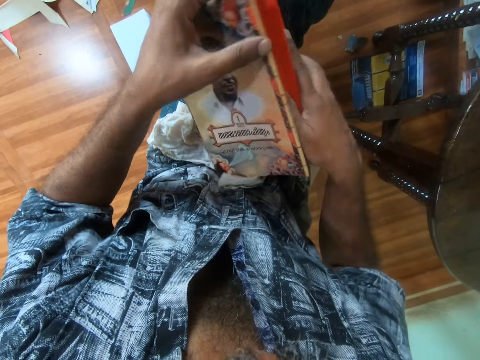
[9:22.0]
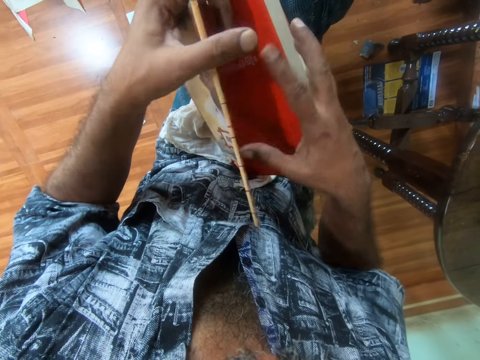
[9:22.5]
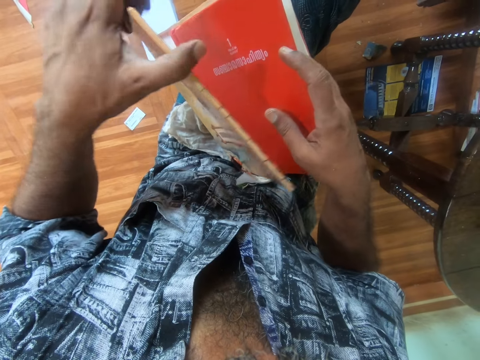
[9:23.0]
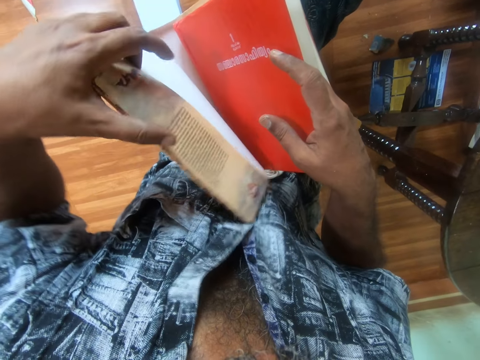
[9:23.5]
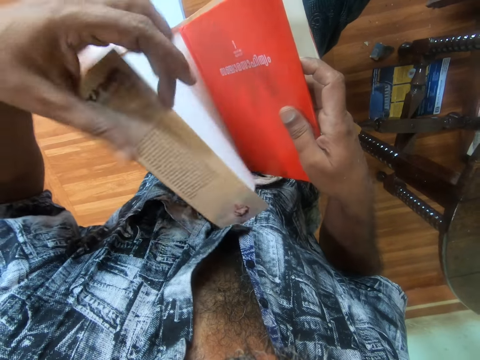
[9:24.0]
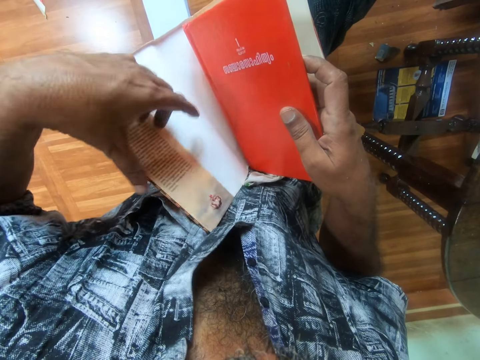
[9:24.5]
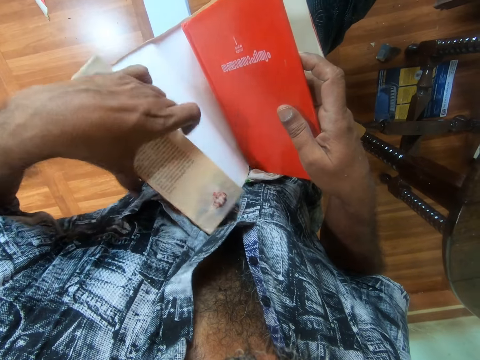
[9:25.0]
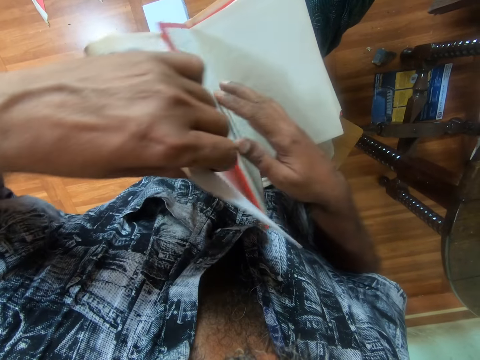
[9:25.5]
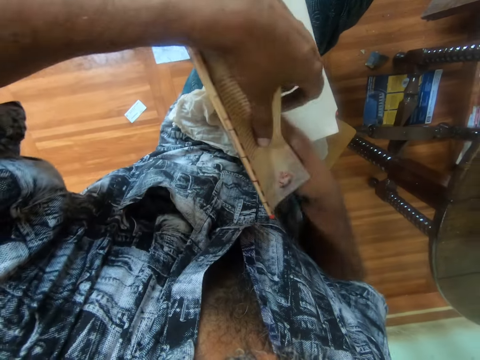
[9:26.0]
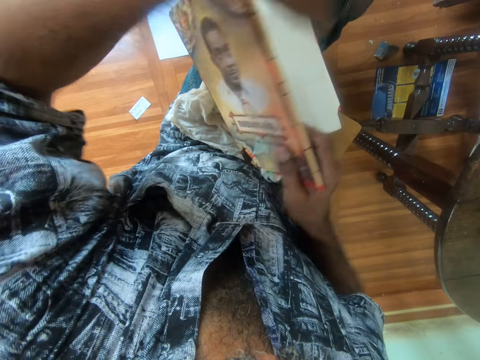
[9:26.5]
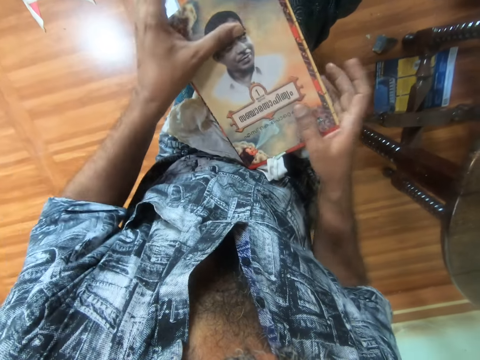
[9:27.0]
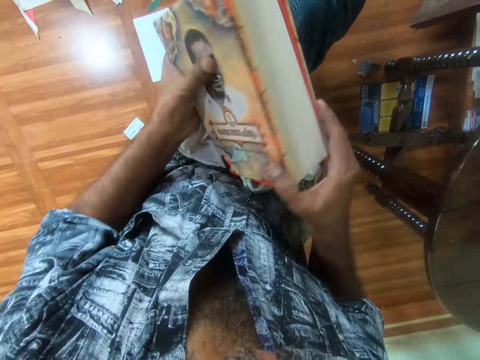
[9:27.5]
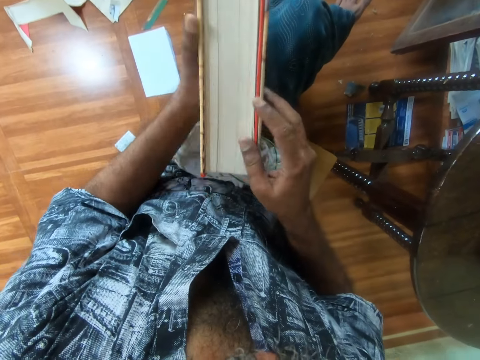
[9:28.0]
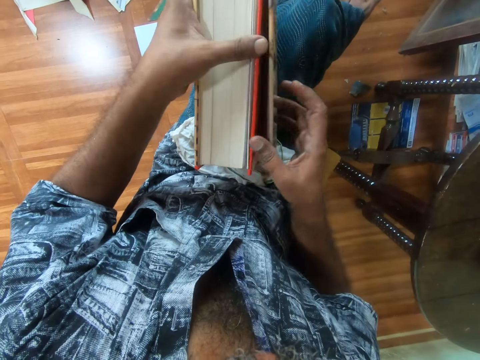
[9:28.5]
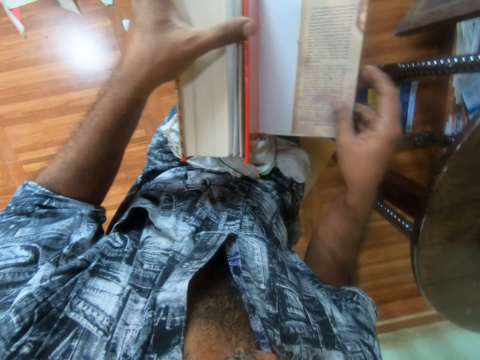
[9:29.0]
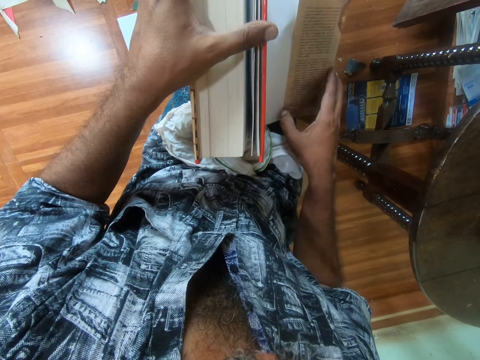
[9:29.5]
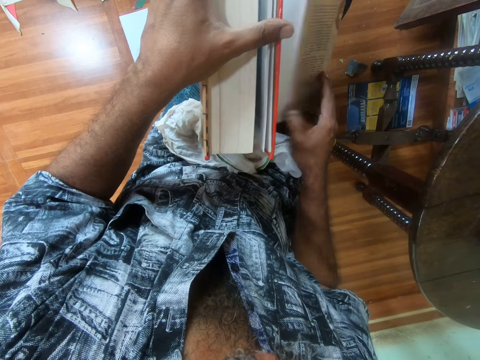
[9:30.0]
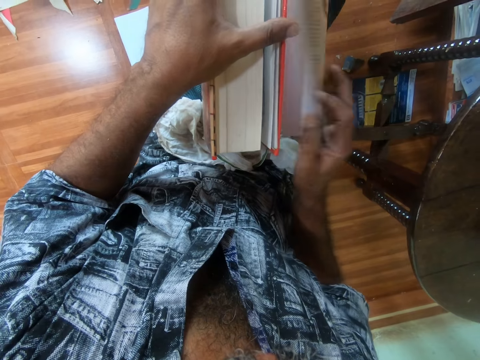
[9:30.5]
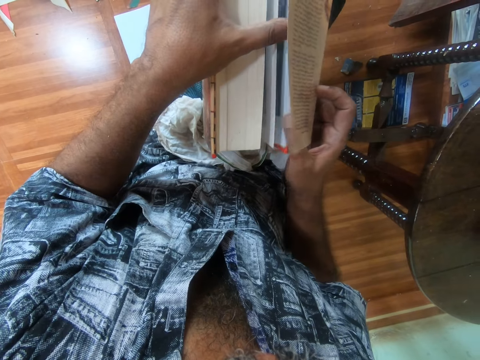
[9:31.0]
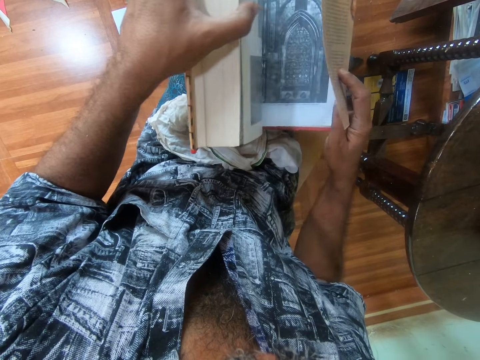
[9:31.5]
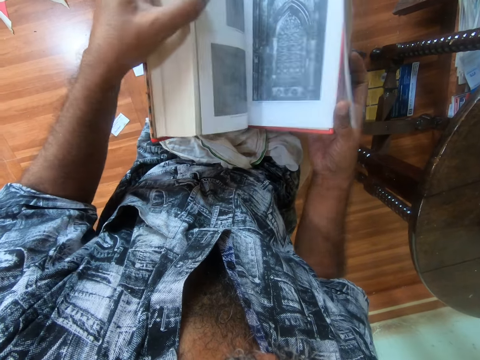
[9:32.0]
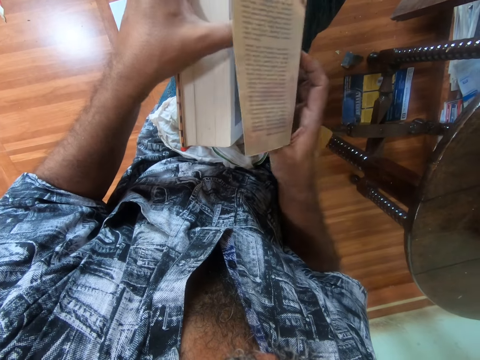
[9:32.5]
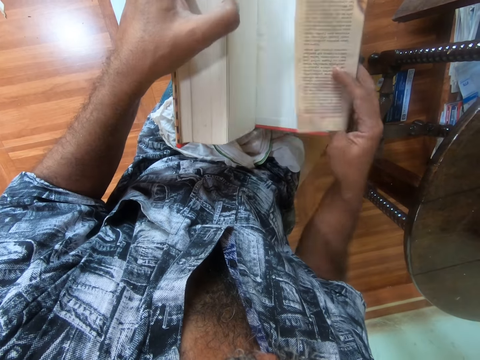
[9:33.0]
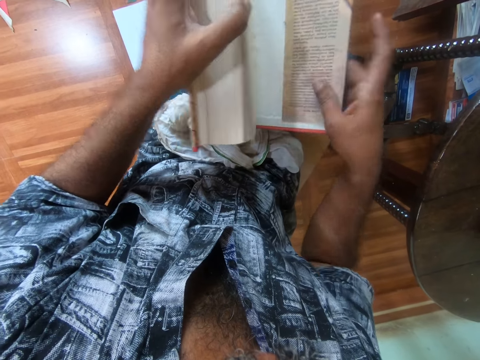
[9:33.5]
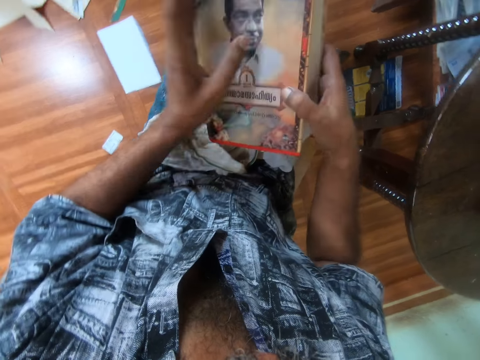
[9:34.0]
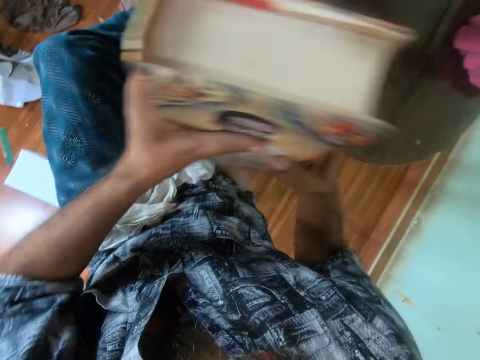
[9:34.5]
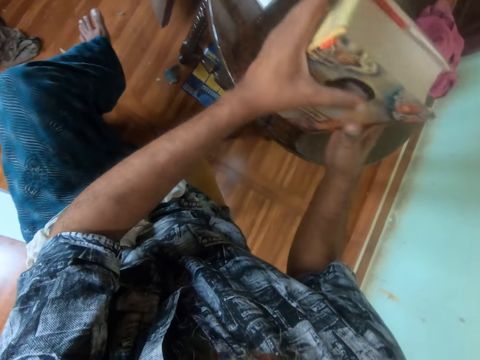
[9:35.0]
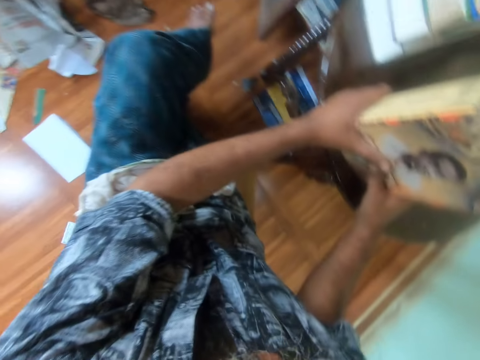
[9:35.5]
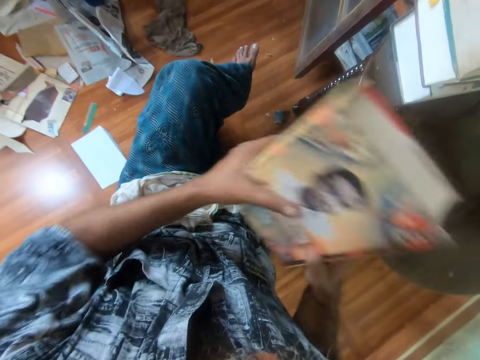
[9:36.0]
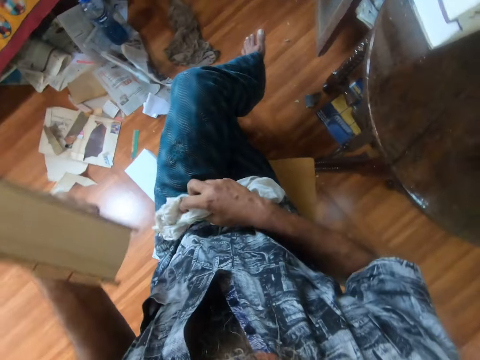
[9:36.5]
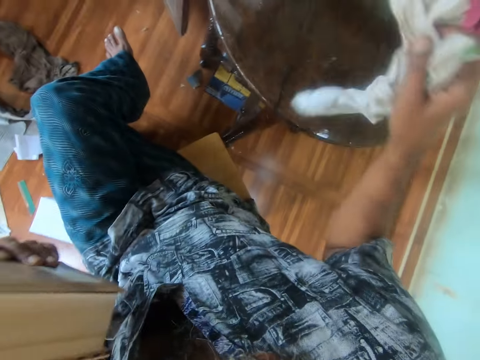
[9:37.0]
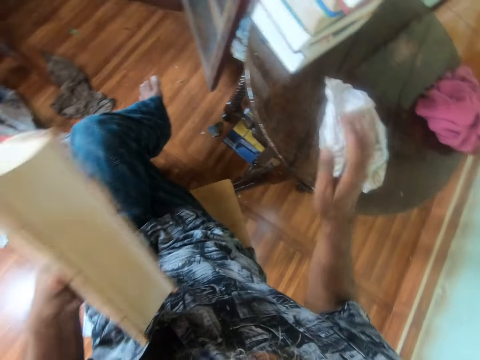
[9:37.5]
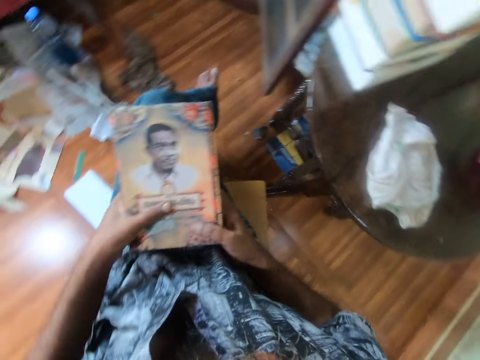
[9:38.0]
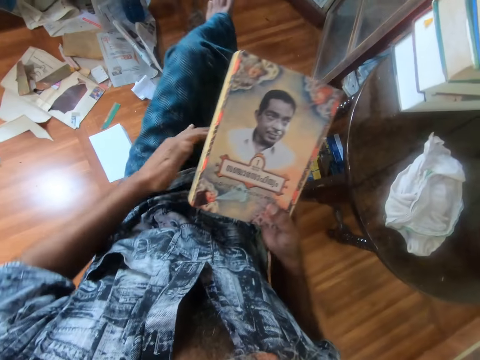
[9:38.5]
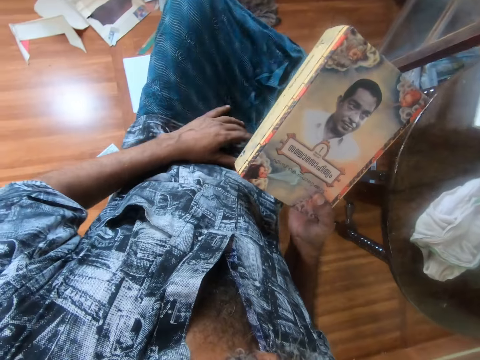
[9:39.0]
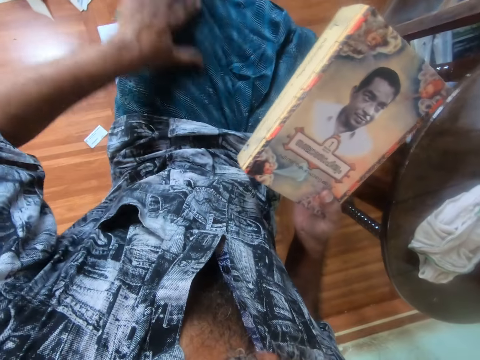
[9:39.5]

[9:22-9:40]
The camera wearer hits the book on the table with both hands. He carries the cloth from his lap with his right hand. He drops the cloth on the table with his right hand.

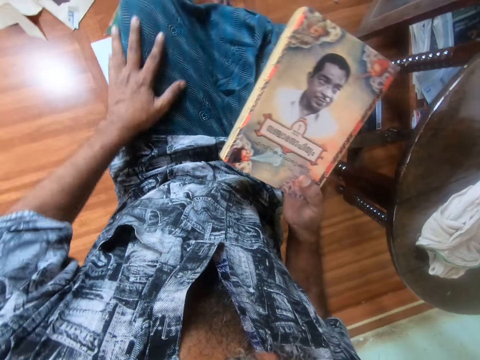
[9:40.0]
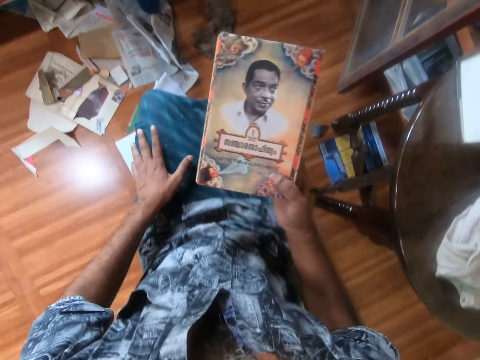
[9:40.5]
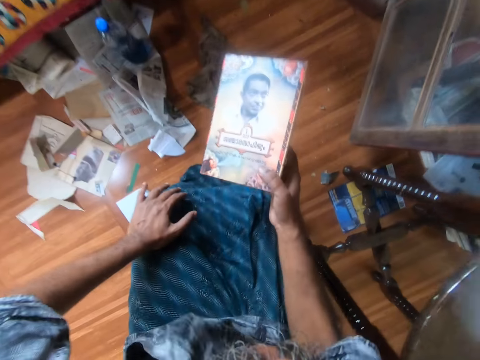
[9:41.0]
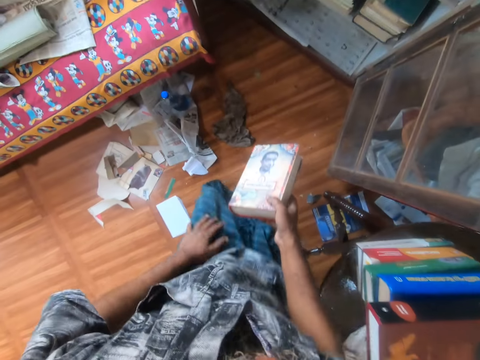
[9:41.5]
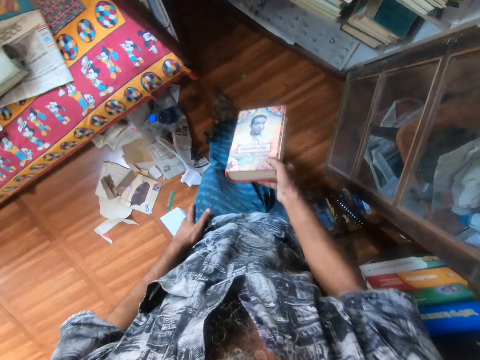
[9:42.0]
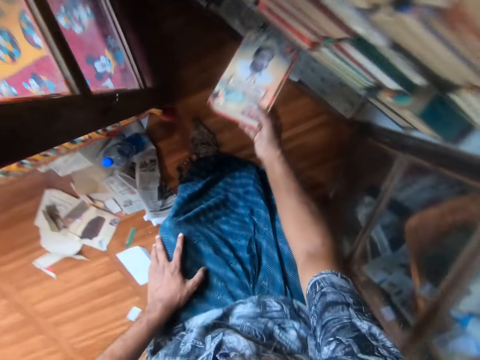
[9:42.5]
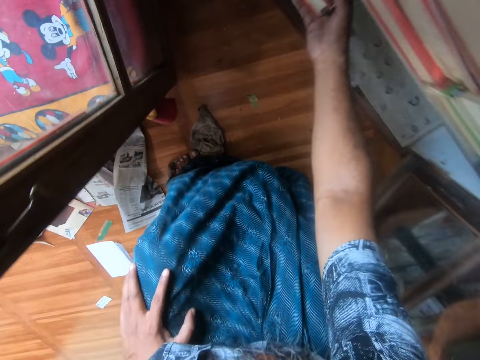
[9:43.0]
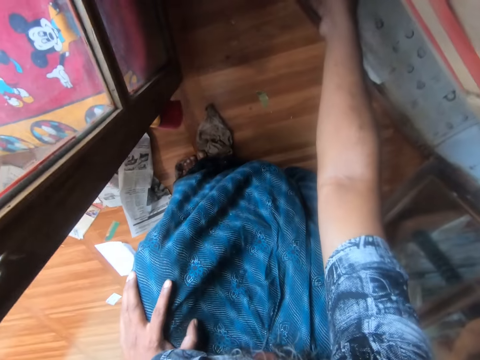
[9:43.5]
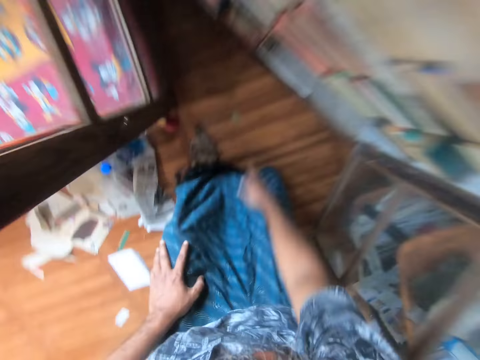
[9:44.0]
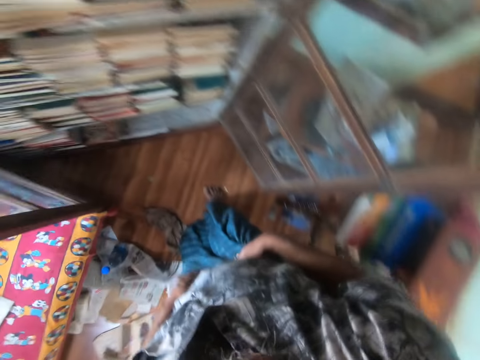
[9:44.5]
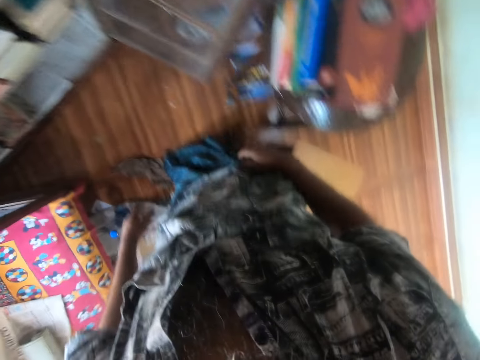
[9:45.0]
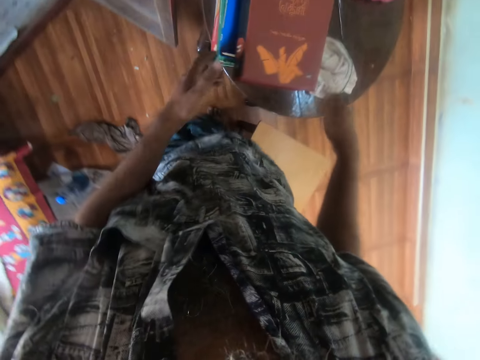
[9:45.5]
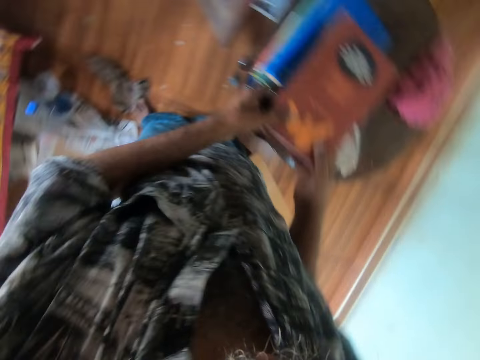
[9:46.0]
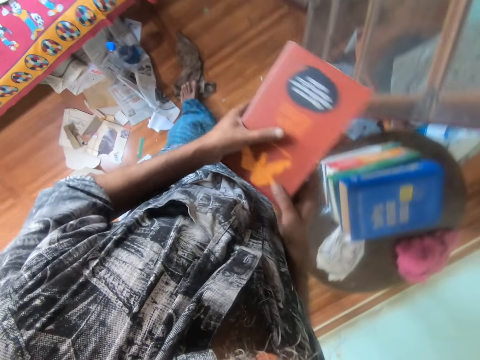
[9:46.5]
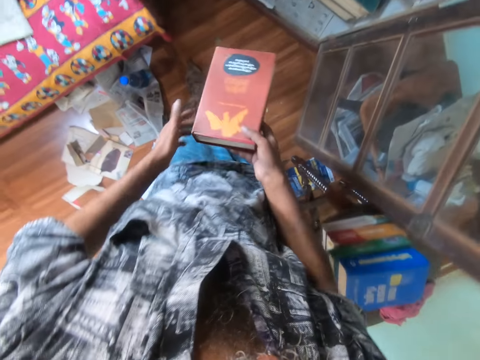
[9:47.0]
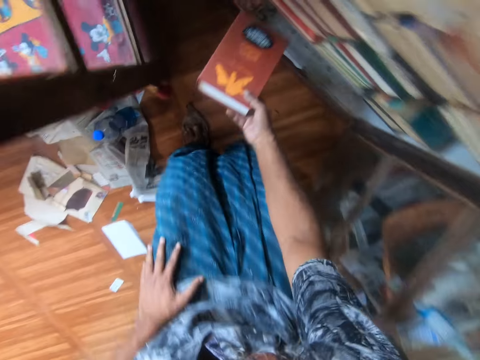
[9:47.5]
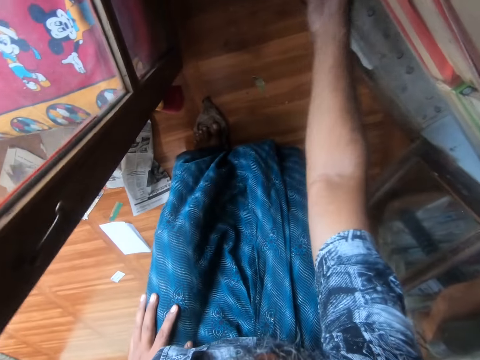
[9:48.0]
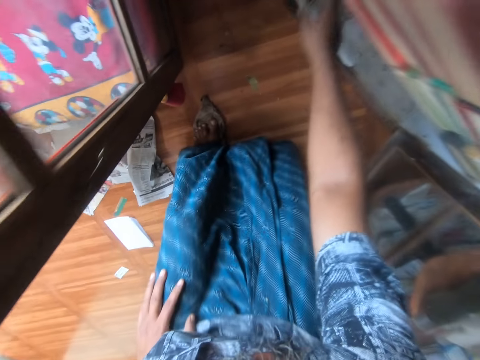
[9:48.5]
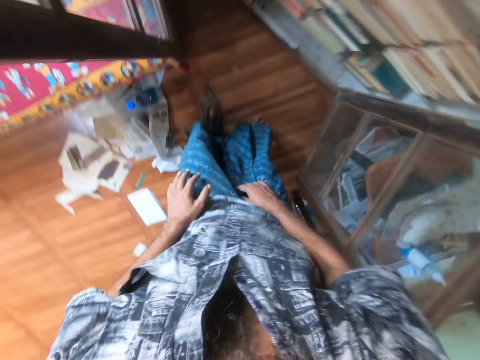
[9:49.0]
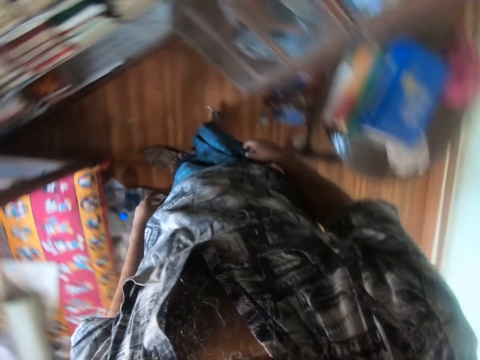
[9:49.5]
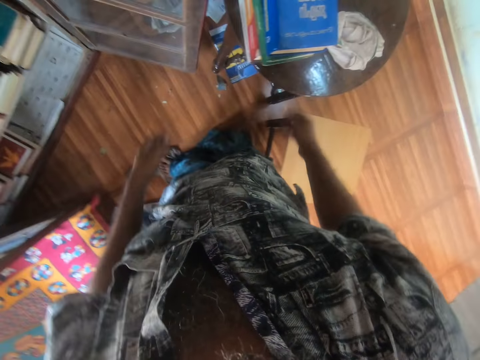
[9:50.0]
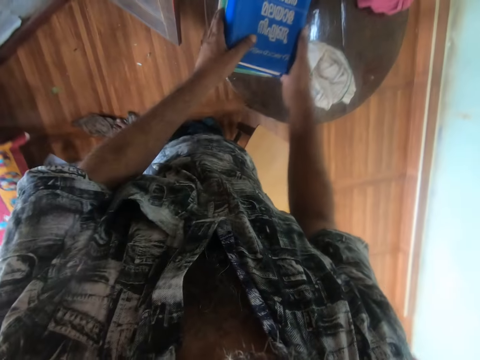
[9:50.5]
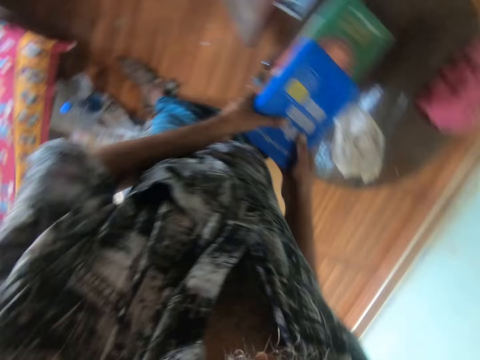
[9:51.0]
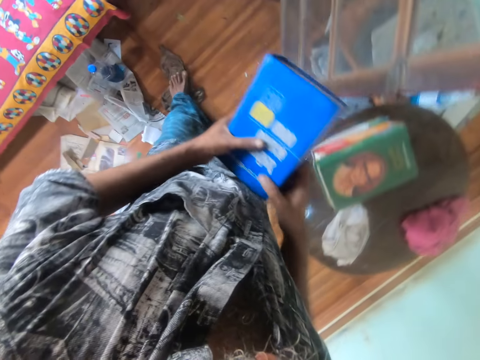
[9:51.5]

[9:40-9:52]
The camera wearer stands up from a chair. They drop the book in the shelf with their right hand. They pick up the book and carry the book from the table with both hands. They put the book in the shelf with their right hand. They pick up the book and carry the book from the table with both hands.
